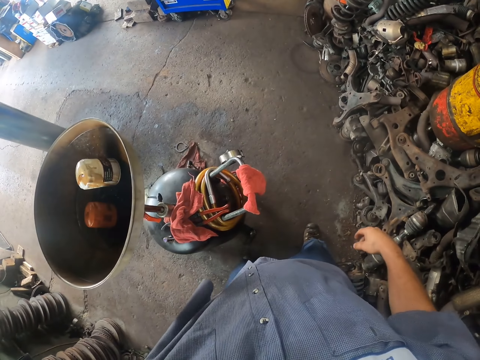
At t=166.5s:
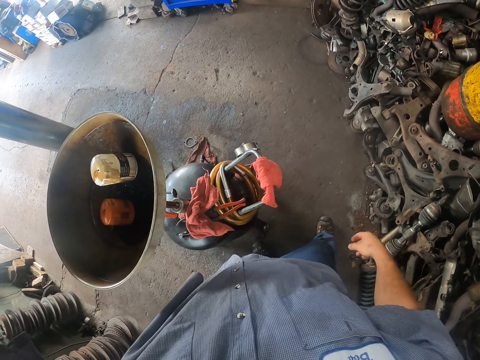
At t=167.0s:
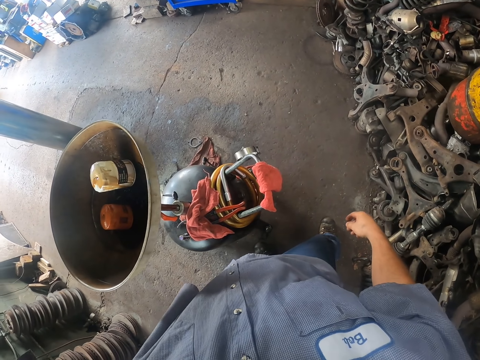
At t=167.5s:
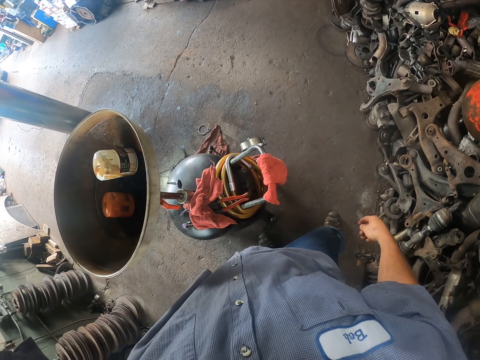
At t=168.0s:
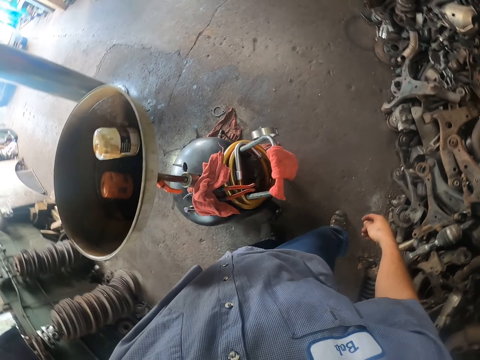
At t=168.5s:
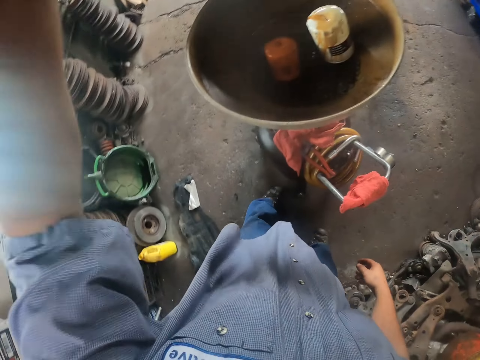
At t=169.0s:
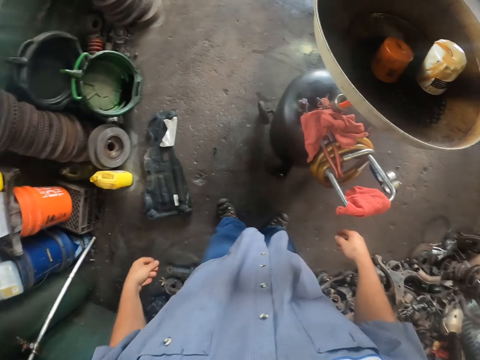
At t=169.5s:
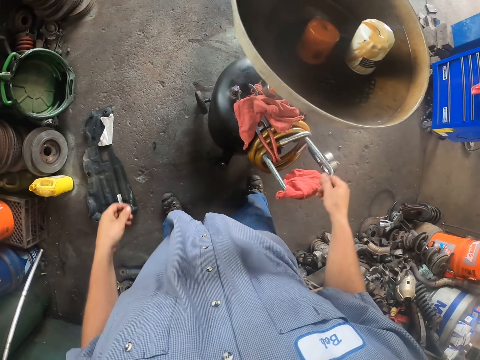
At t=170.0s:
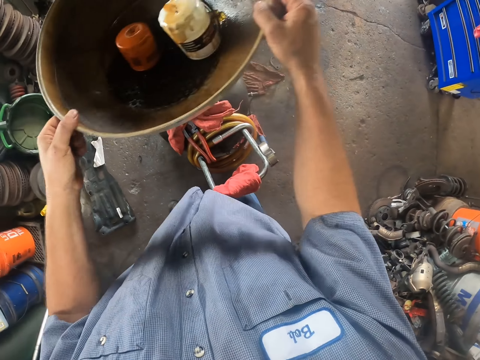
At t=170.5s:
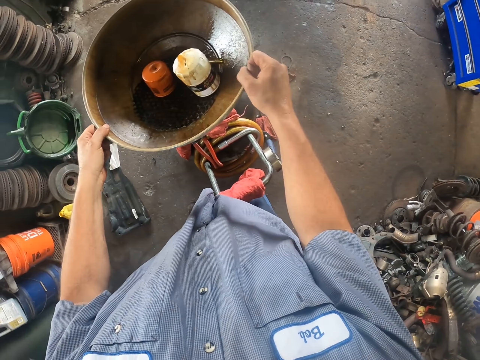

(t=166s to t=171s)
The camera wearer fixes the engine. They lower the oil drainer.

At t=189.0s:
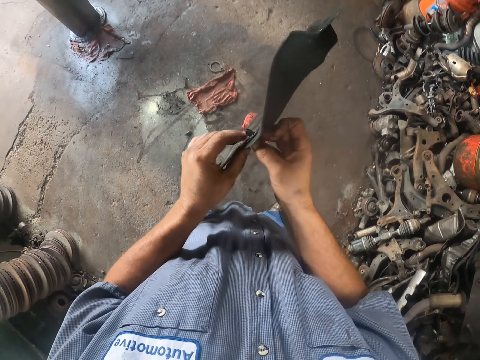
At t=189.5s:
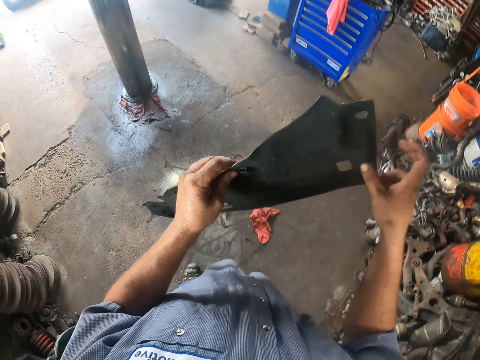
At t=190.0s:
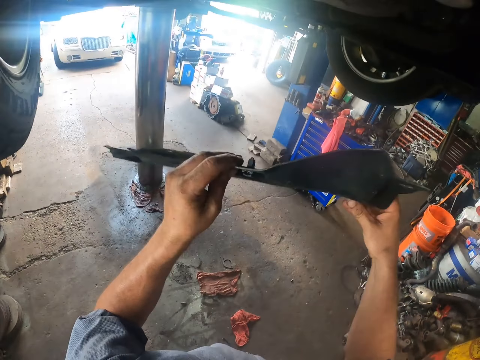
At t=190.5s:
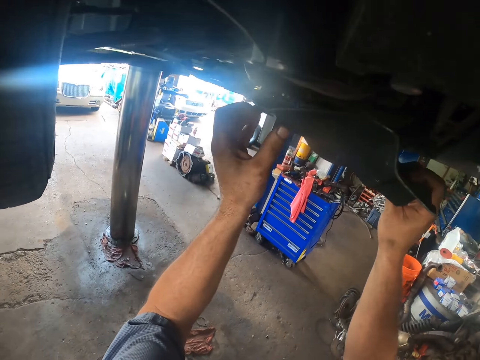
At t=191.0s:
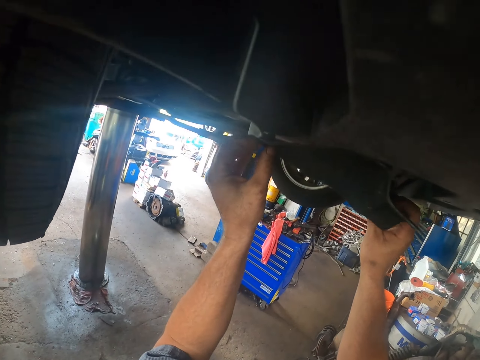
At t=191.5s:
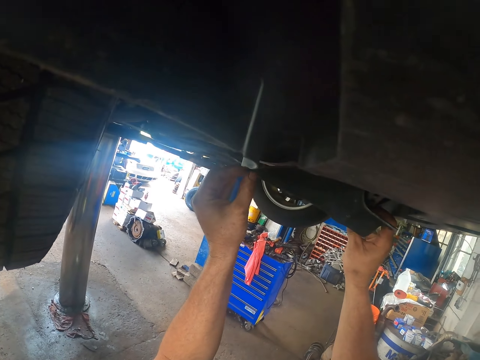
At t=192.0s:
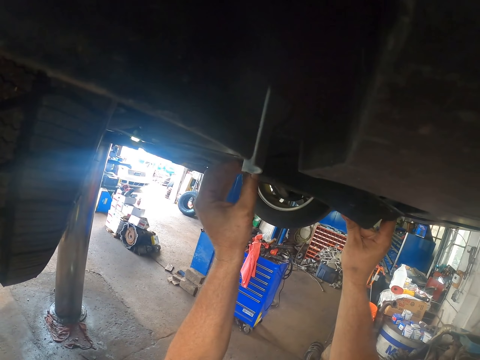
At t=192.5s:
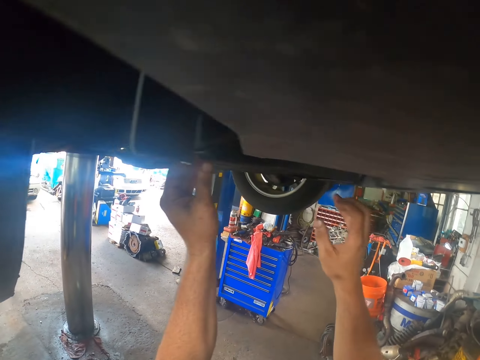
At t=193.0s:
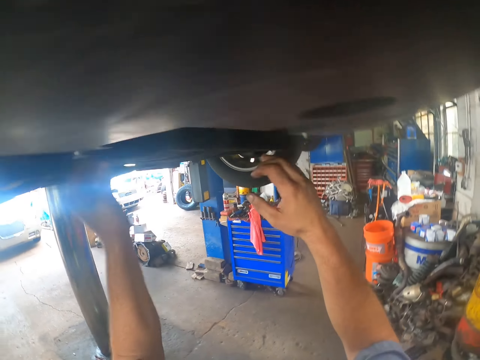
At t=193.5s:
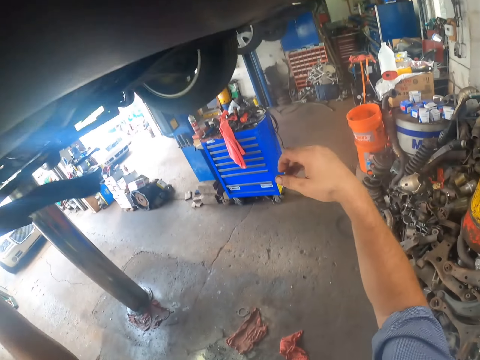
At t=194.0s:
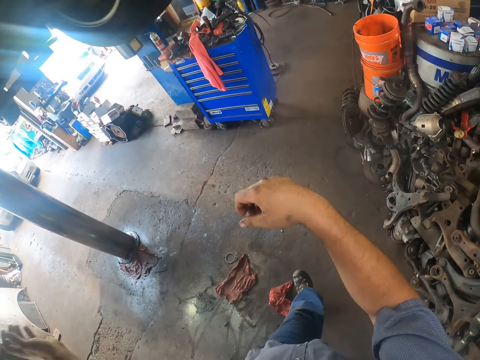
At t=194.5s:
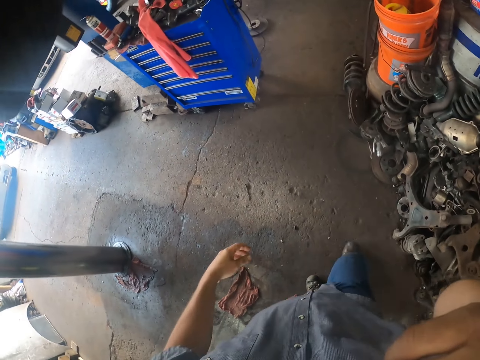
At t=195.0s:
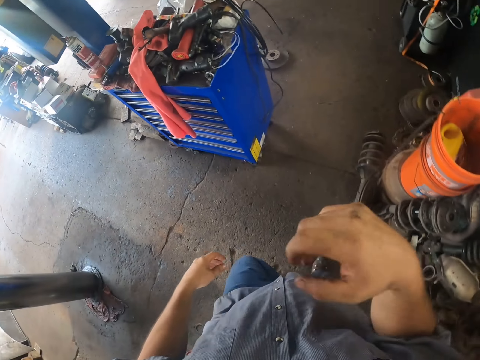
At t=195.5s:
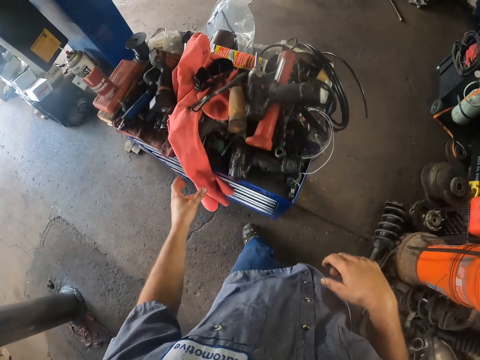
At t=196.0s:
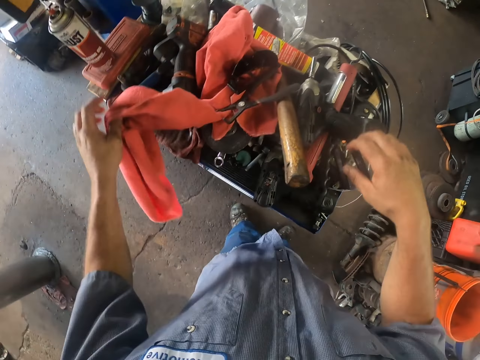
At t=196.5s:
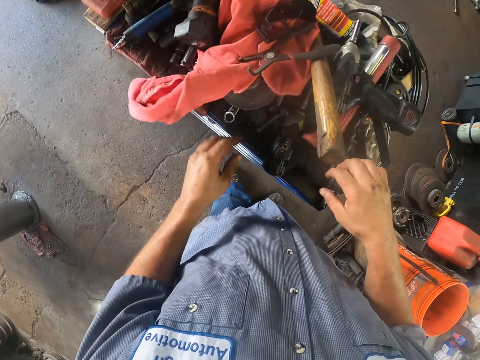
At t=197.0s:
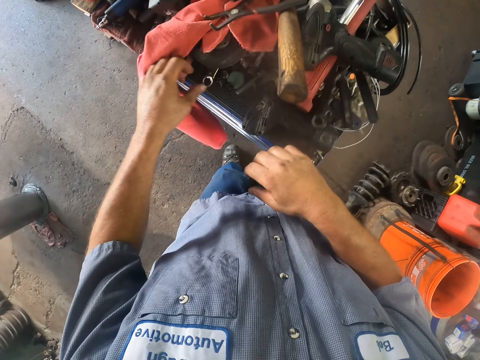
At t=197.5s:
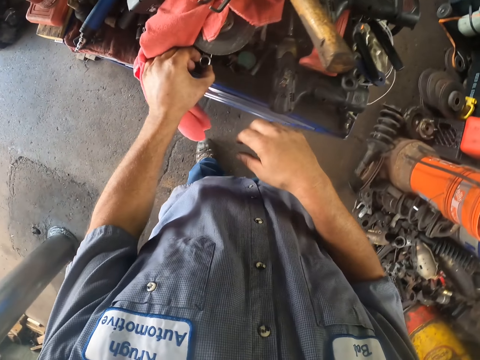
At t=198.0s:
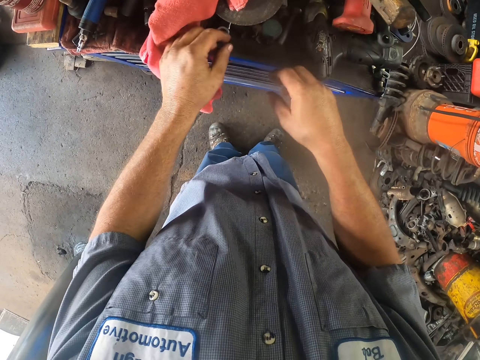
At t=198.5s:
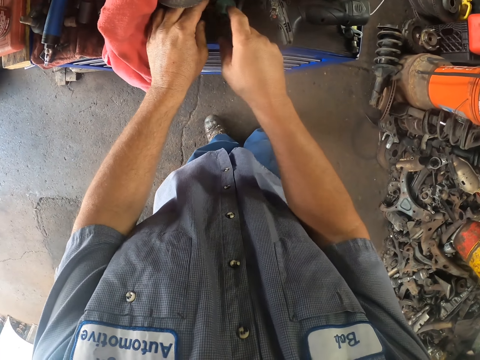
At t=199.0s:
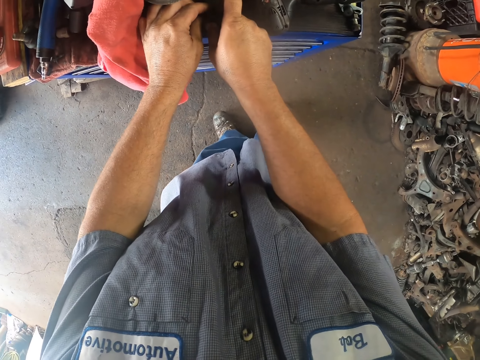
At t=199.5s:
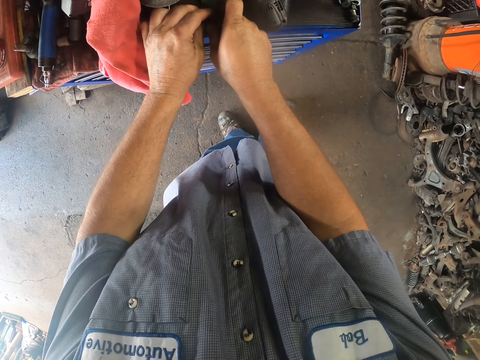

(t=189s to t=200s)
The camera wearer fixes something under the car. They cover the engine. They walk to the engine. They move some piece of cloth.

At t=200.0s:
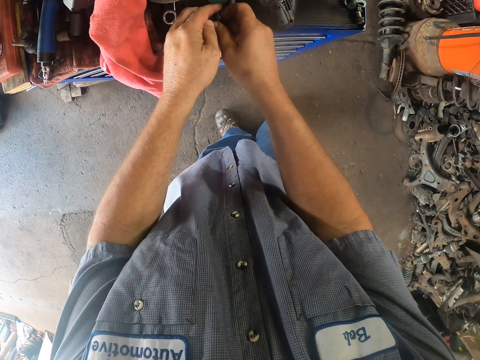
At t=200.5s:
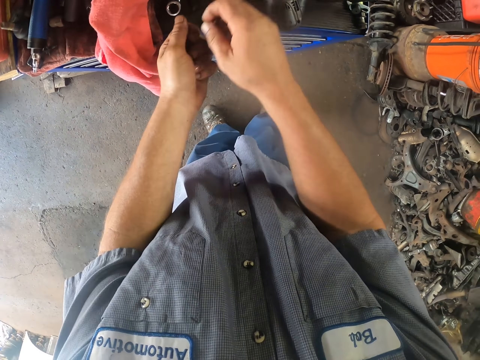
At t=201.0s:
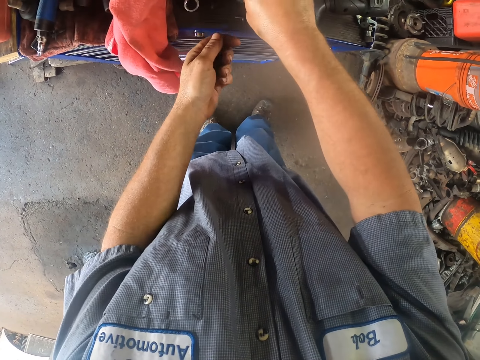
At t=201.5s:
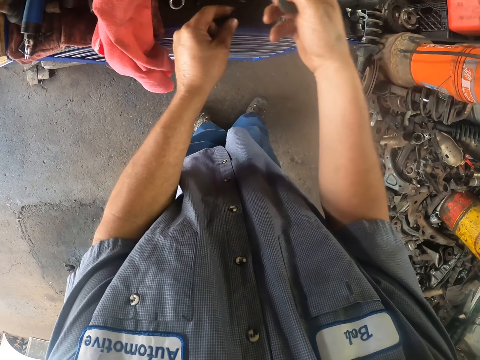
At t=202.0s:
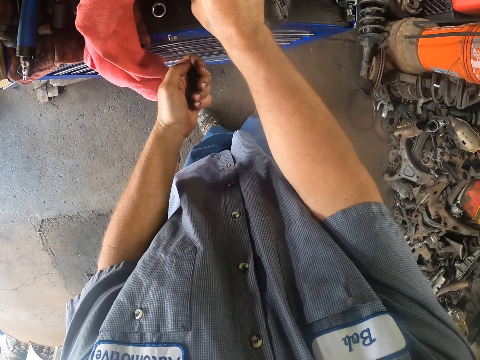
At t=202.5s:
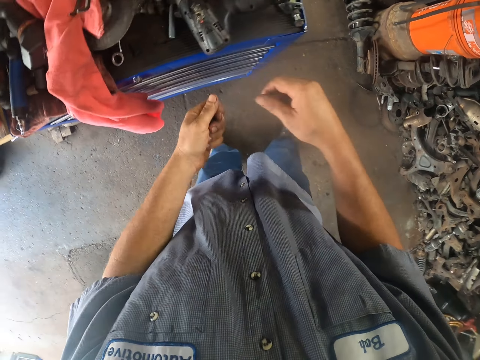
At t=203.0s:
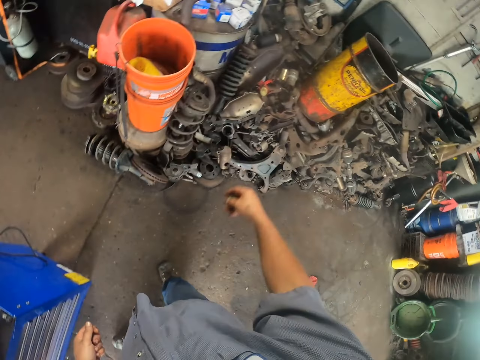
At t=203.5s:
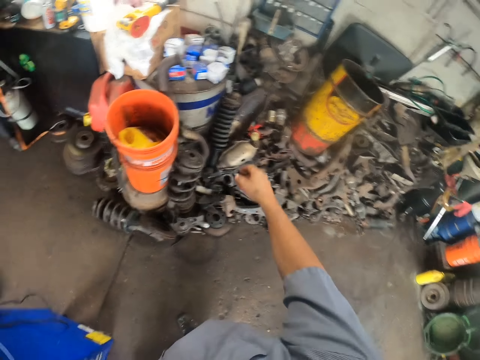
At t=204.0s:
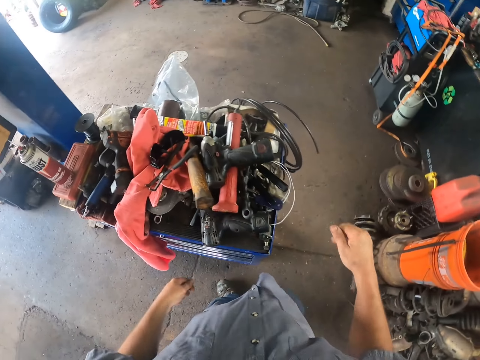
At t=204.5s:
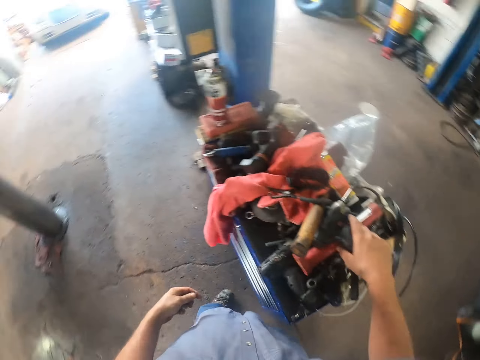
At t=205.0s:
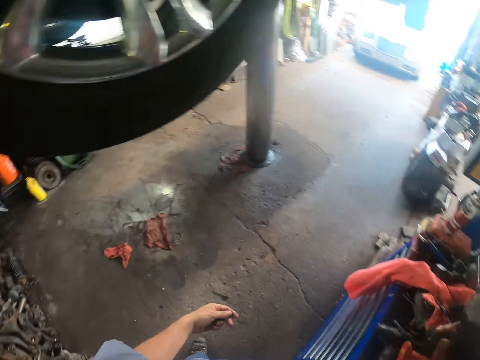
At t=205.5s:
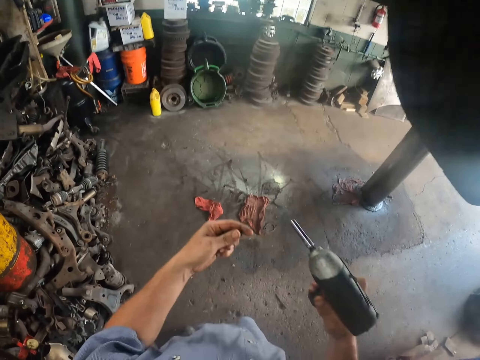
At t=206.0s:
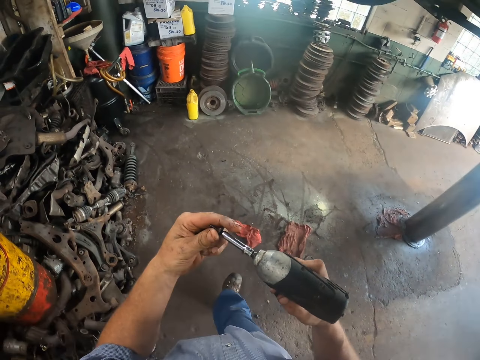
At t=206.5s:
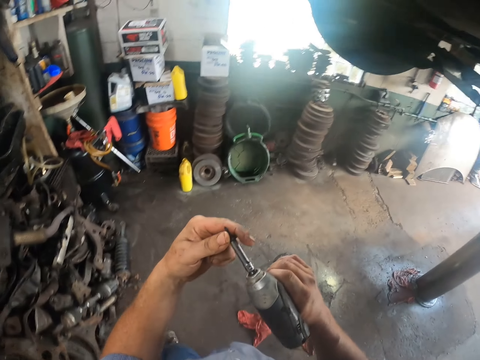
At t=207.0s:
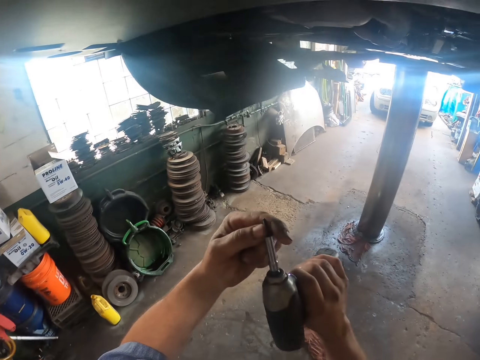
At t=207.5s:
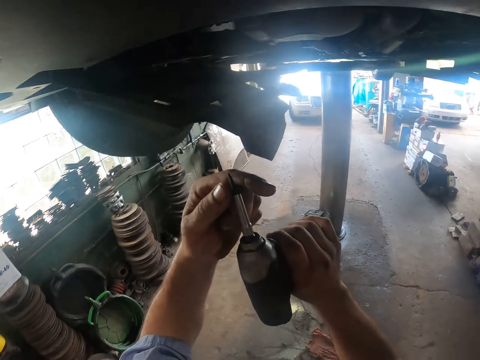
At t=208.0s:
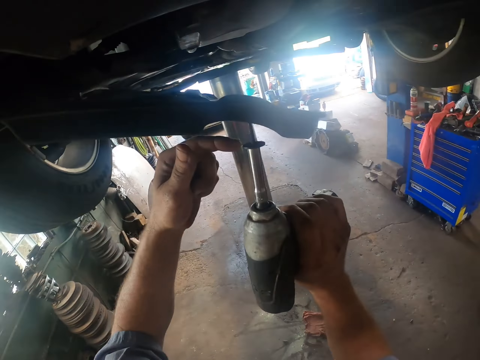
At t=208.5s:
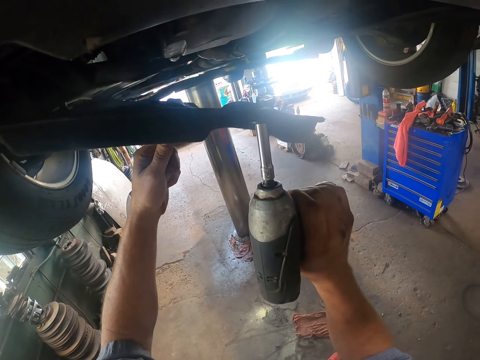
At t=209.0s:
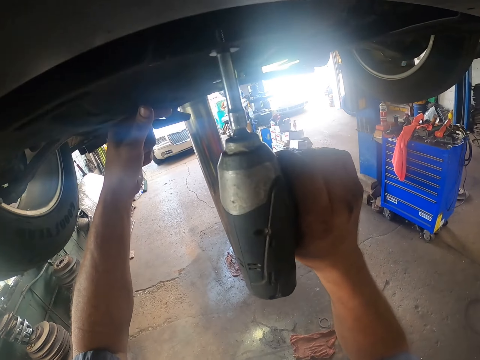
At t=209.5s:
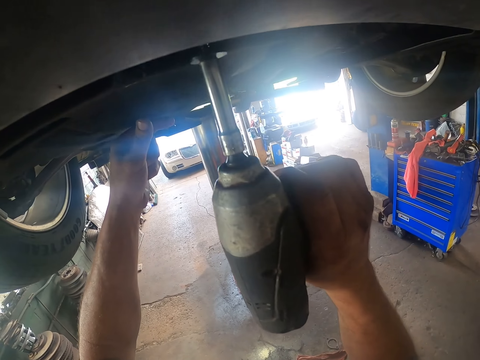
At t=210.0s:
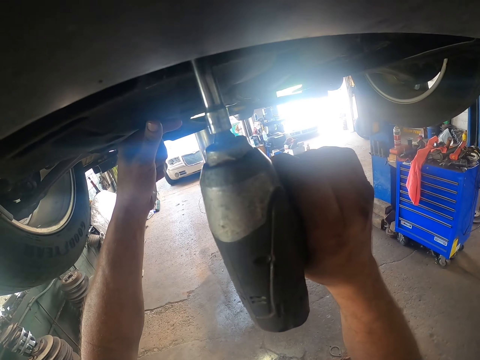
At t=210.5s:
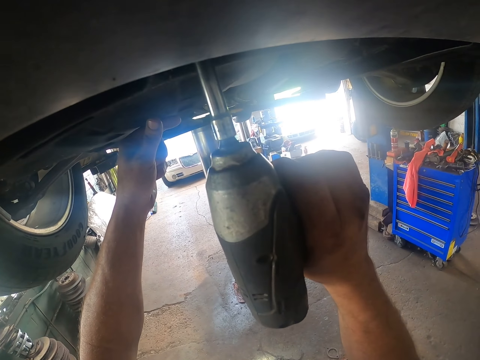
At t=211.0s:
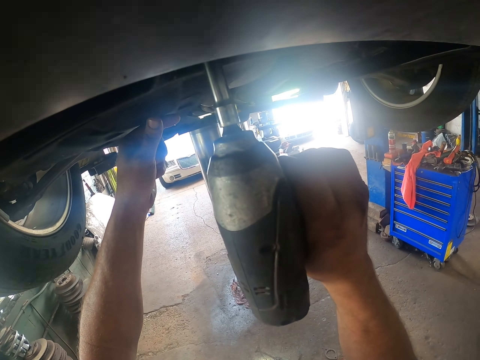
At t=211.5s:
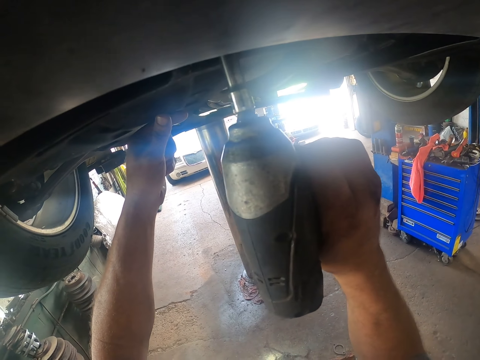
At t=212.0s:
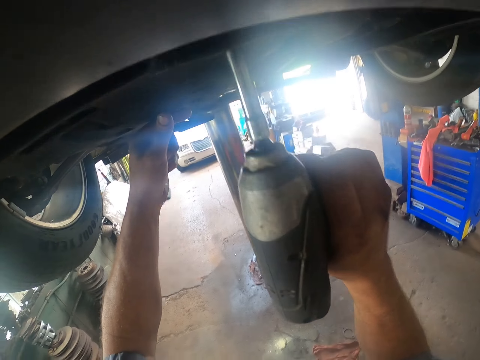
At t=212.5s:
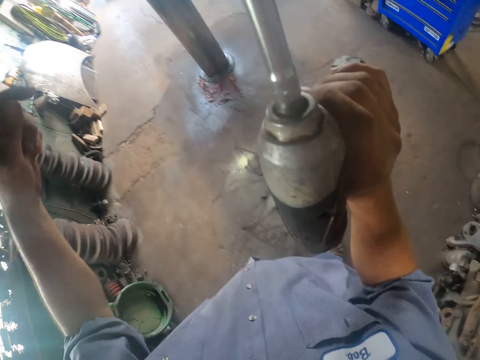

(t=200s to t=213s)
The camera wearer picks nuts. They throw something in a drum. They pick up a bolt tightening machine or screwdriver. They fix a screw in the driver. They tighten screws under the car with the bolt tightening machine.
